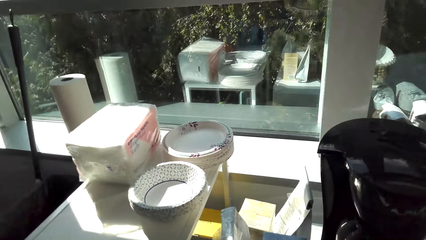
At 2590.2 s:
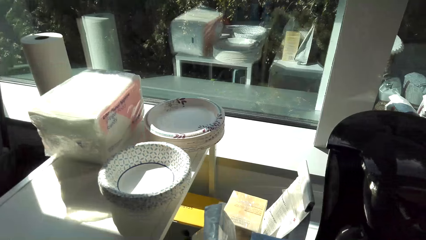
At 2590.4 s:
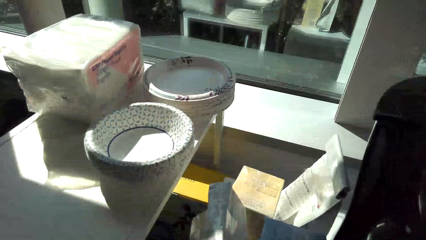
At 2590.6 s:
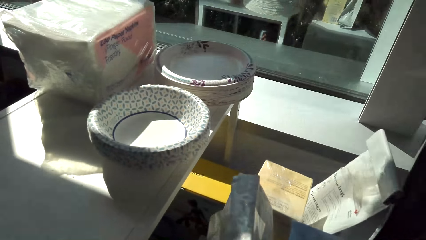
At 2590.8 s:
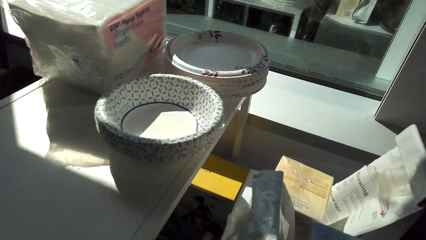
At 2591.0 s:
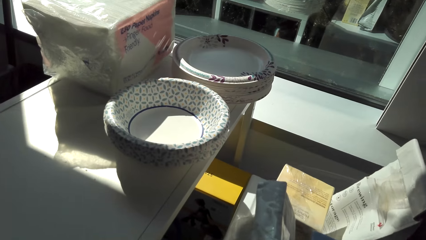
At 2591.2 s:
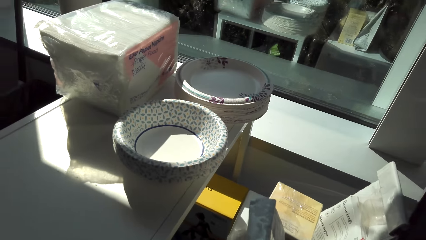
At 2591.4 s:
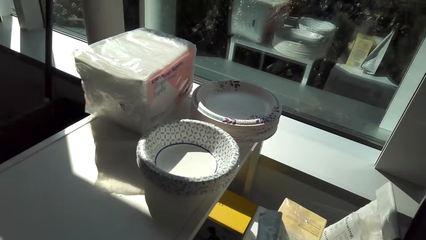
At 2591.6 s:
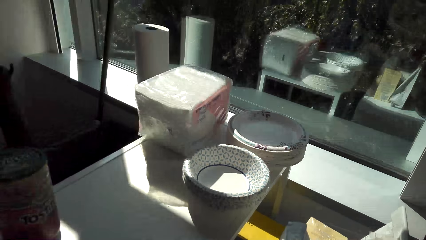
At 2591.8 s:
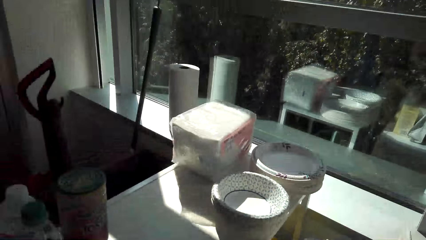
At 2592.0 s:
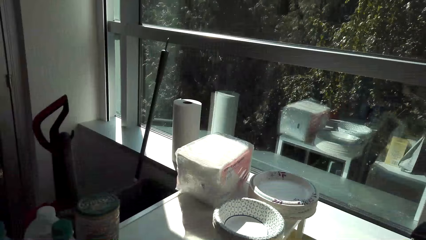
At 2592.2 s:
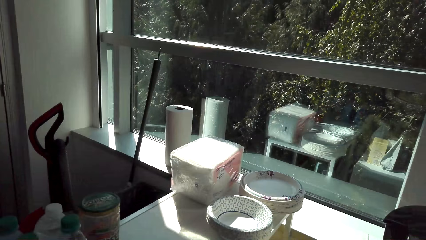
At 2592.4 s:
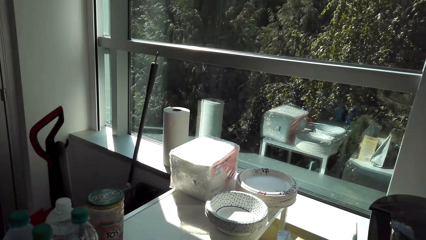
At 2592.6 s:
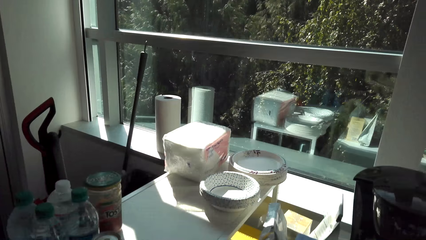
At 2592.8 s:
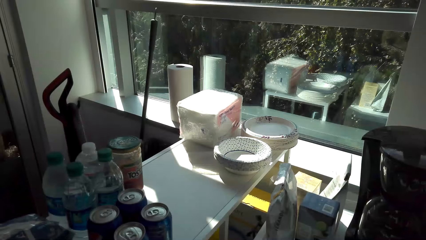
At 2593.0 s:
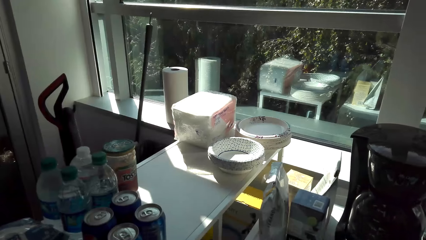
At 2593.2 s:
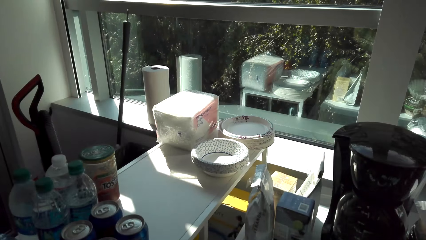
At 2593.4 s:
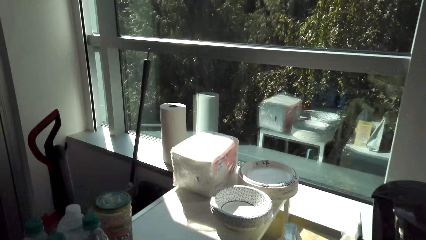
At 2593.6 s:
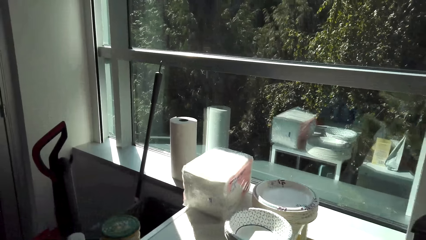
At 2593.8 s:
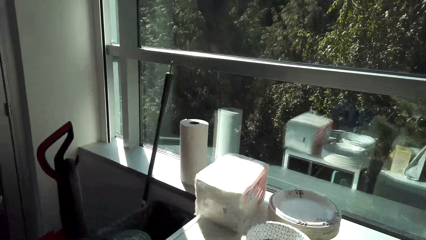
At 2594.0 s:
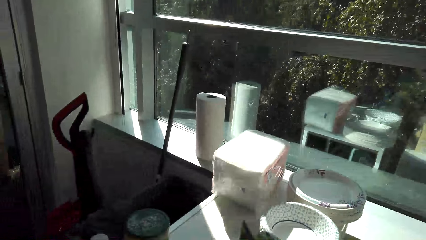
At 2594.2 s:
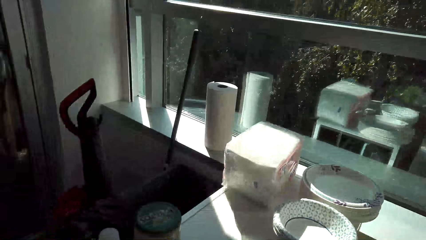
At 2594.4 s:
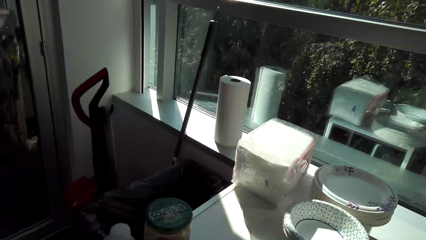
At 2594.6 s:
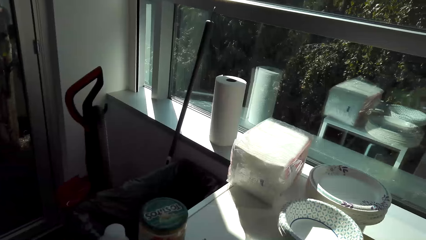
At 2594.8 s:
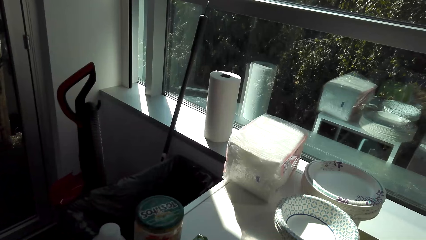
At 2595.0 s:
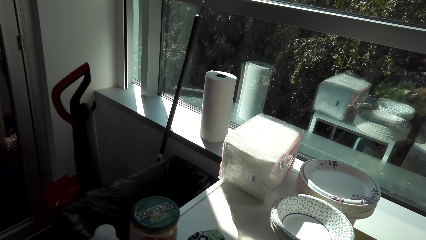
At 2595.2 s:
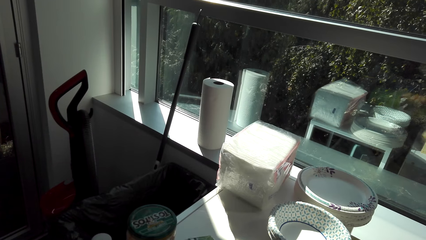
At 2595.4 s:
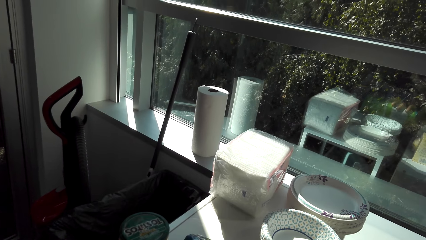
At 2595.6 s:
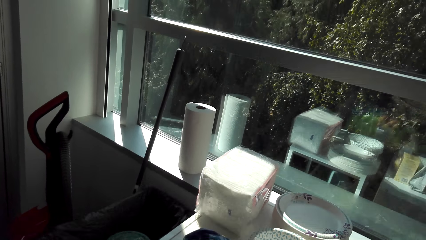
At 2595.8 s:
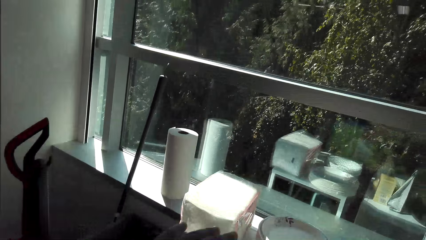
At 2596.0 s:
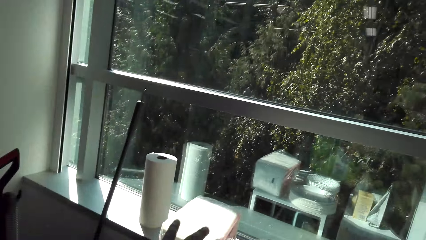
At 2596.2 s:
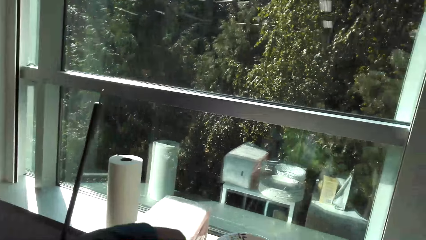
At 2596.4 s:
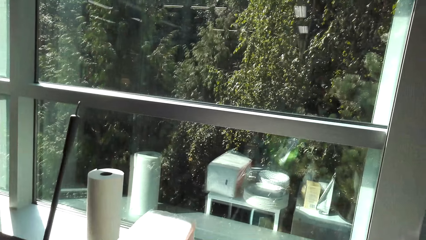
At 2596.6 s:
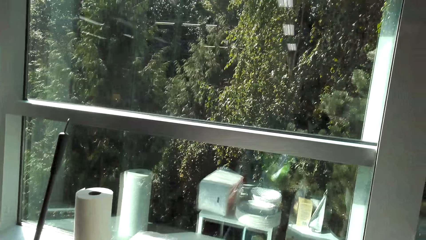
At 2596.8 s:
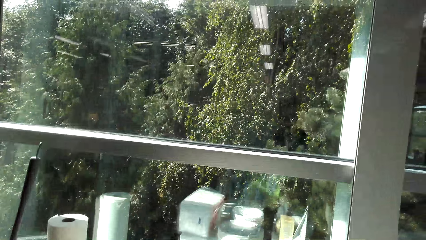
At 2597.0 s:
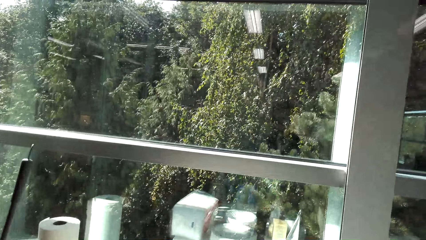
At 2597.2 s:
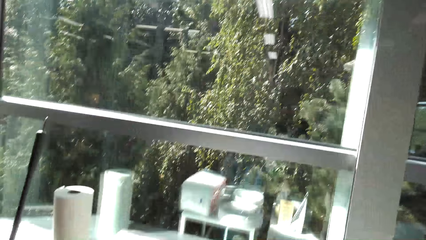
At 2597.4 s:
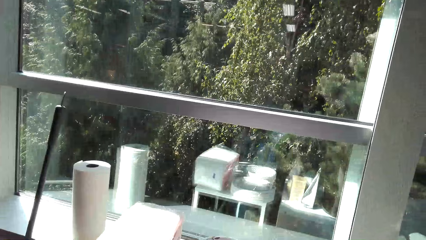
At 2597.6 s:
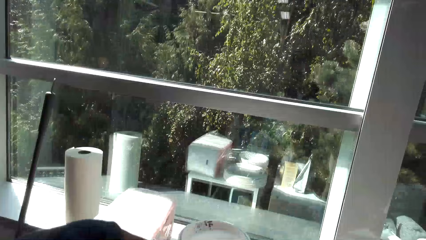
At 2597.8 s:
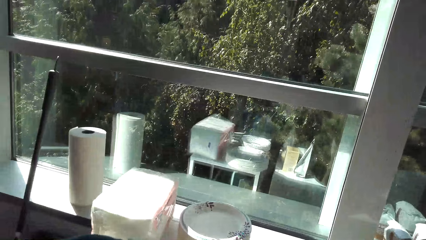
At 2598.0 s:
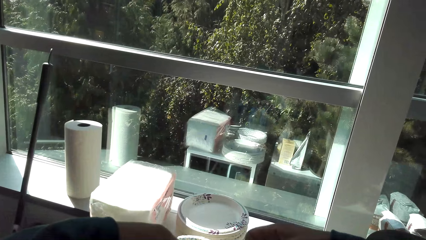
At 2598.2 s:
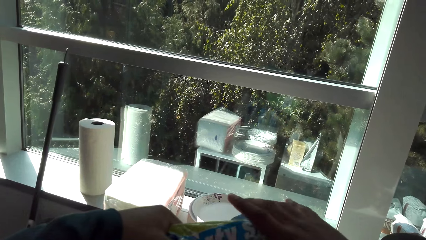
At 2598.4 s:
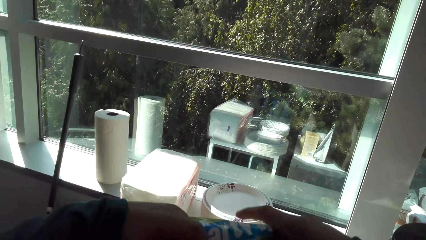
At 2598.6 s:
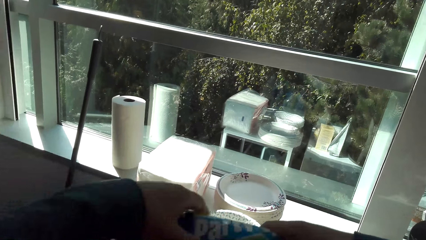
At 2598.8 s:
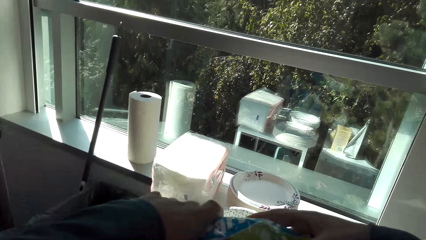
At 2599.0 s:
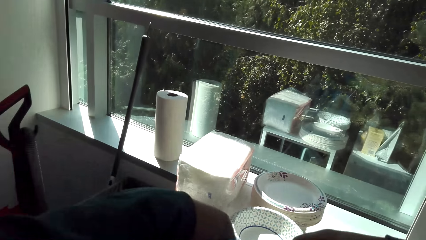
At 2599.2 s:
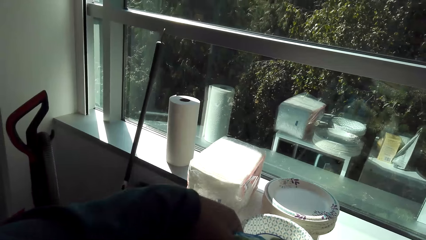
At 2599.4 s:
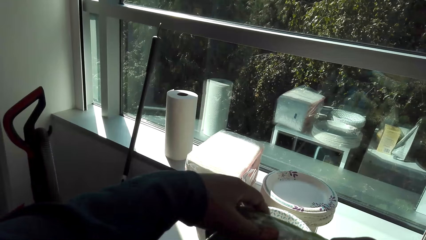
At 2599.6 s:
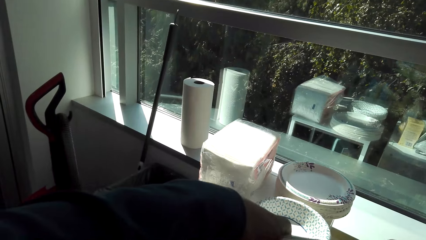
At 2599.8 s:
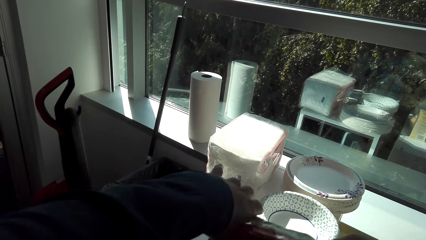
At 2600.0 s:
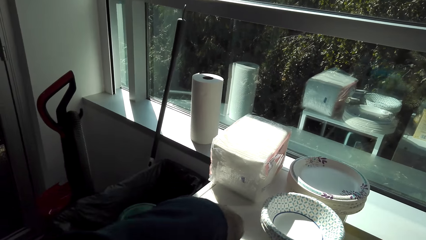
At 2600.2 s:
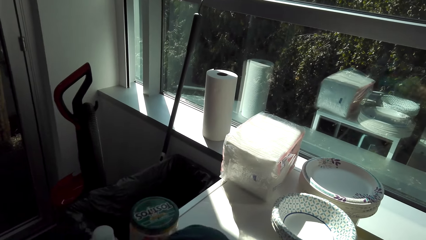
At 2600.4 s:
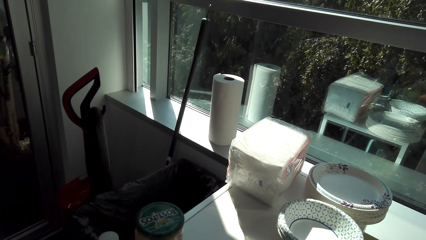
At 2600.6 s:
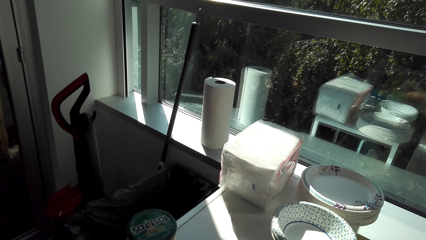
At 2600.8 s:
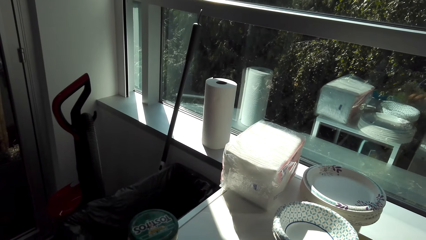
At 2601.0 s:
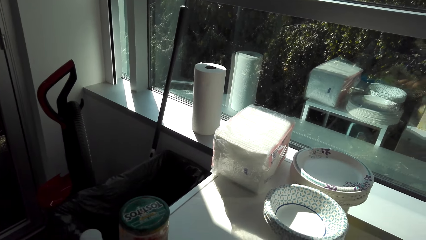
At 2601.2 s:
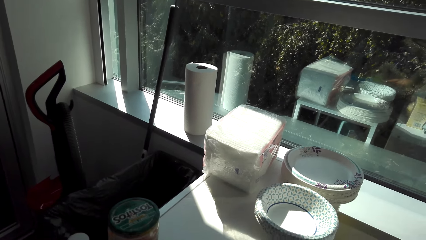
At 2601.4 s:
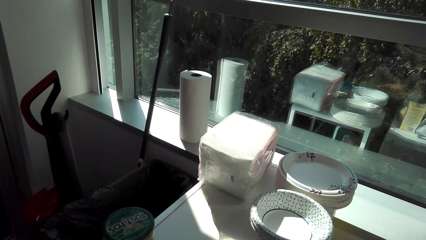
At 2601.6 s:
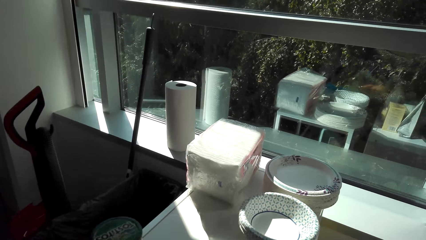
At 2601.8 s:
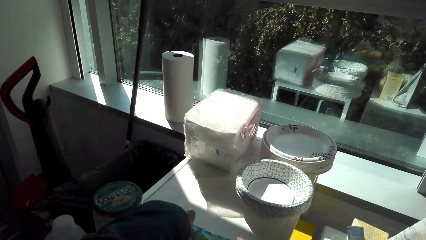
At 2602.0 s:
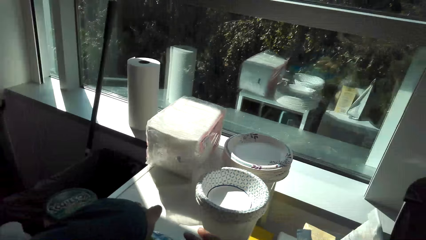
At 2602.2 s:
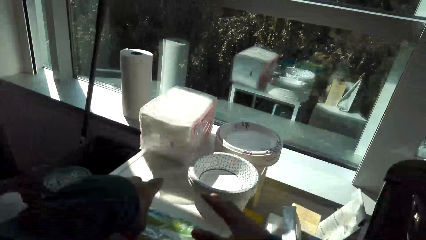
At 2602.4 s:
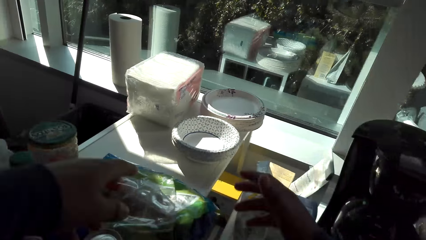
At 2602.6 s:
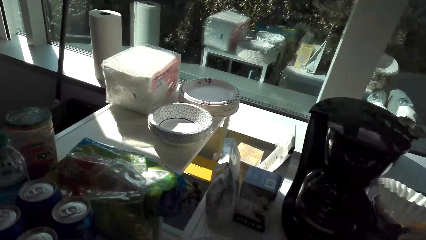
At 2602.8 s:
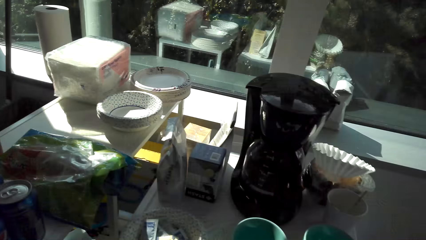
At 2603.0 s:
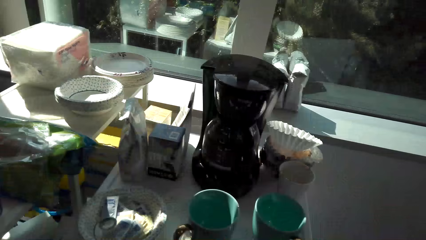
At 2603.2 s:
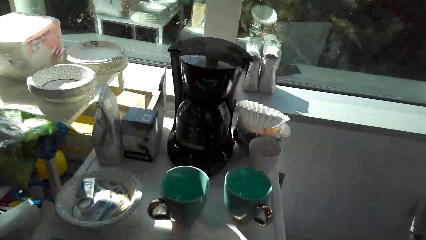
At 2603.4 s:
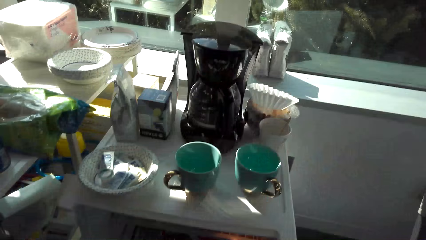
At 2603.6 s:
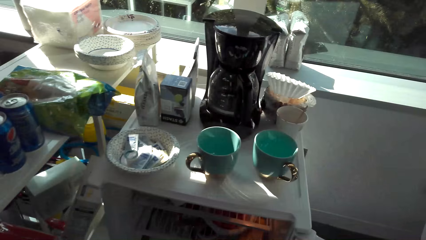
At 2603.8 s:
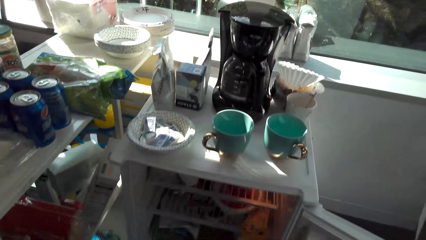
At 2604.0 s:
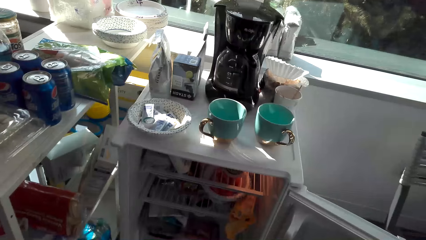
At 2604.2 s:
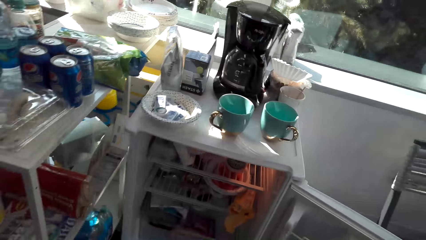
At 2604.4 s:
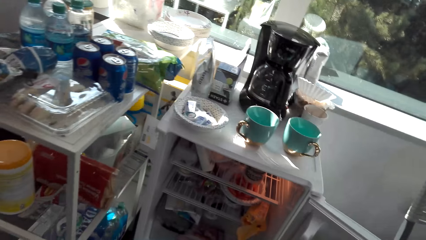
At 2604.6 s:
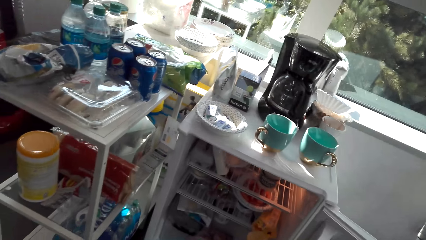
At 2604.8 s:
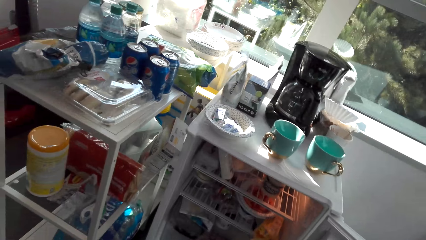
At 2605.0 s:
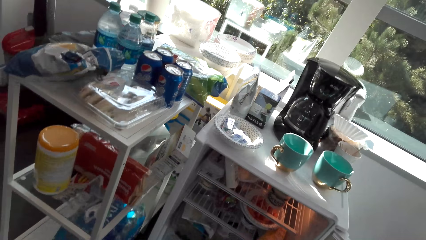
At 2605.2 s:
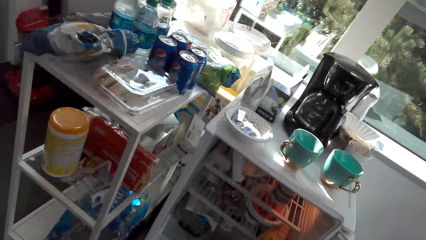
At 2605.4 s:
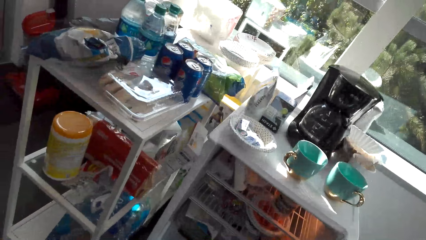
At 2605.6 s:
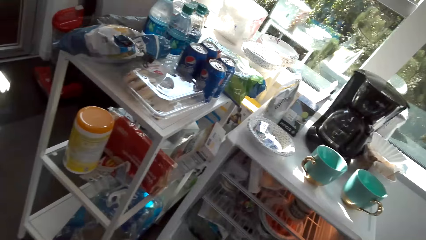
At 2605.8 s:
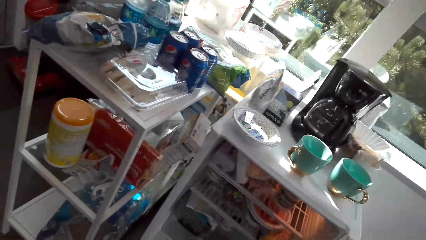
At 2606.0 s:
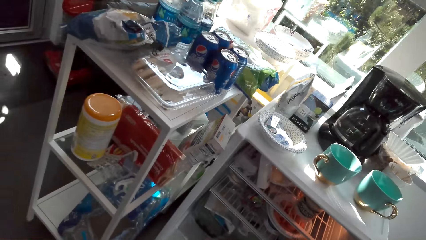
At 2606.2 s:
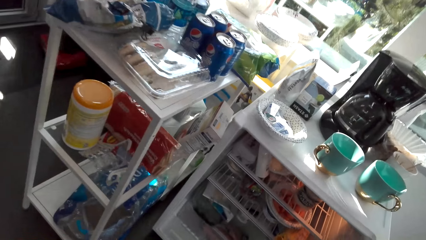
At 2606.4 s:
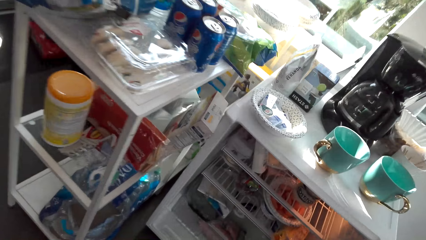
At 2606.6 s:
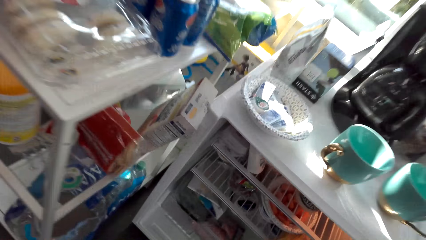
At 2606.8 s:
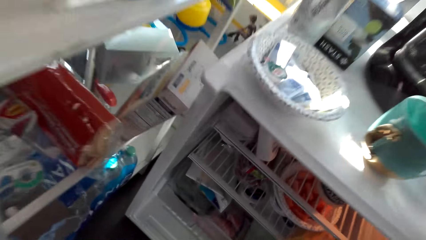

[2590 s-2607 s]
The camera wearer looks at the bowls. He looks around the table. He moves his hands. He rolls the cloth. He drops the sachet on the table. He looks inside the fridge.
